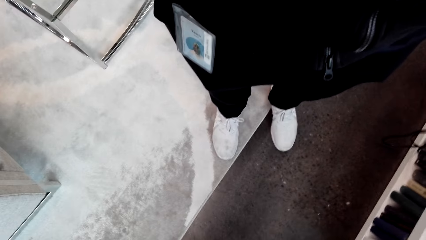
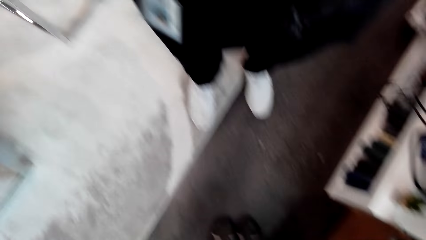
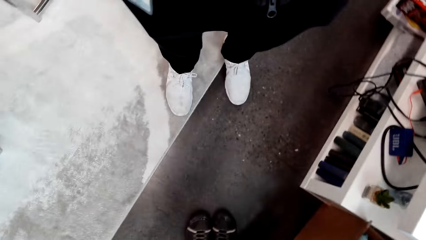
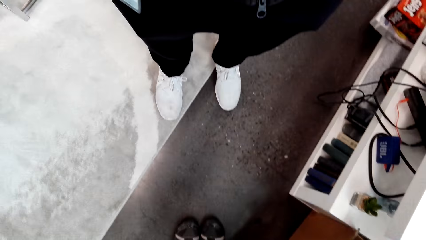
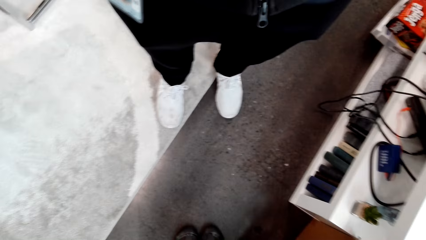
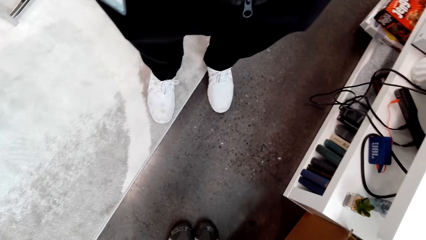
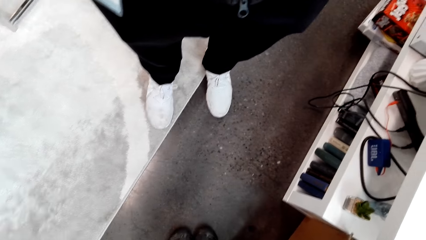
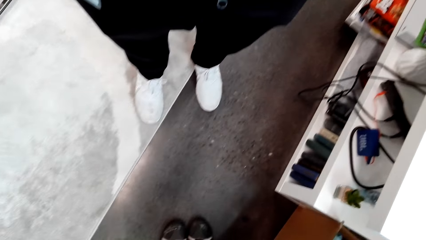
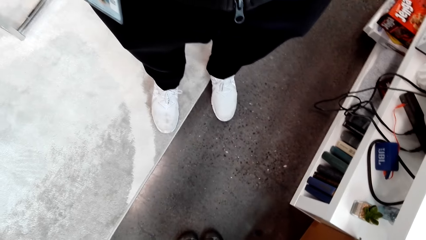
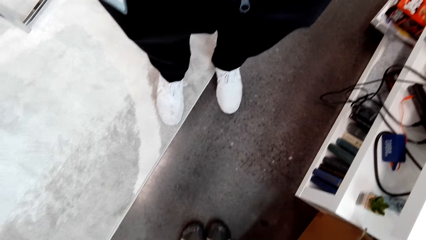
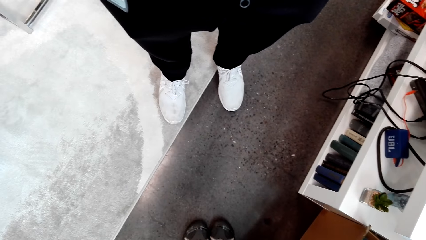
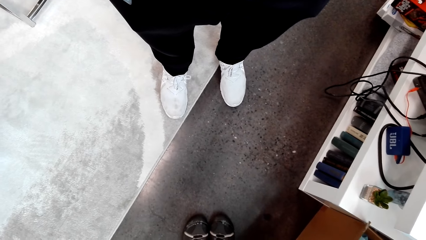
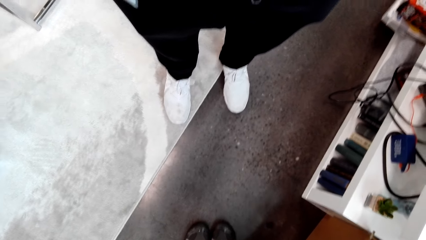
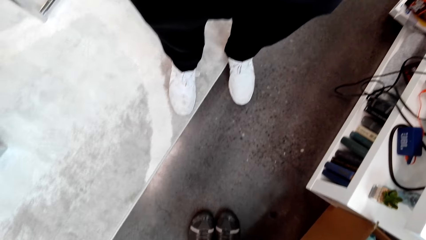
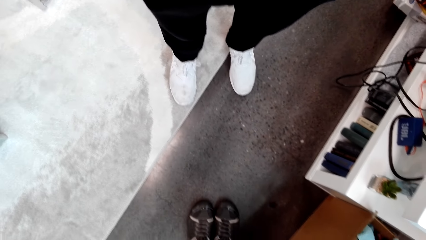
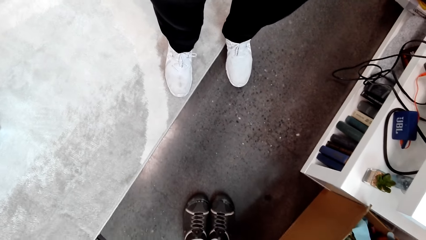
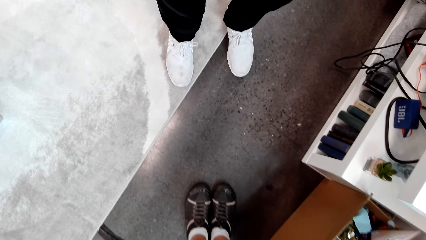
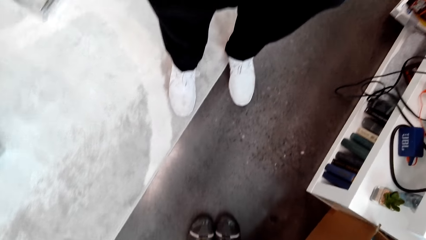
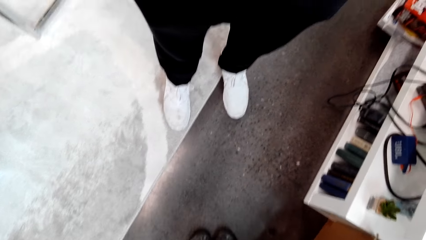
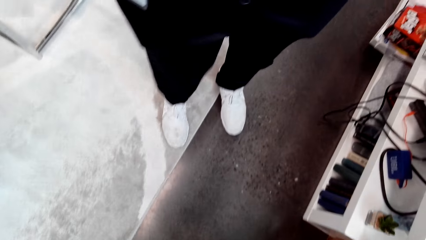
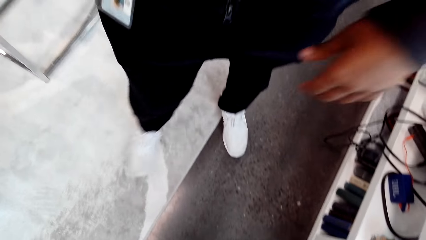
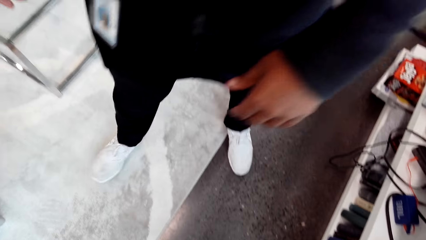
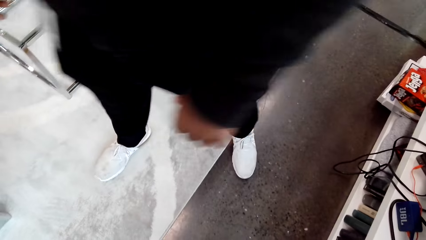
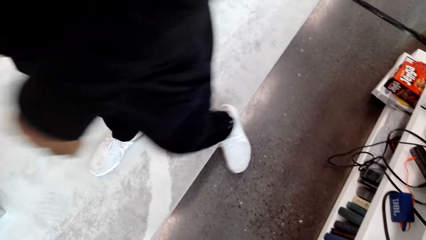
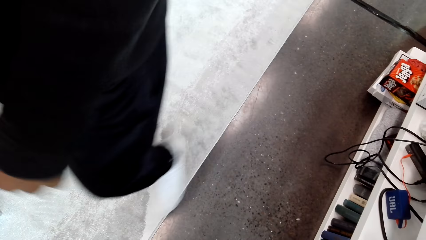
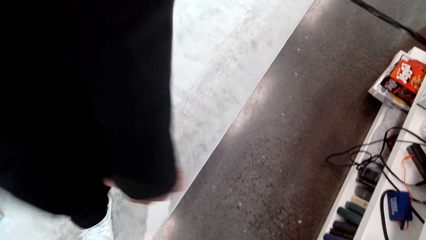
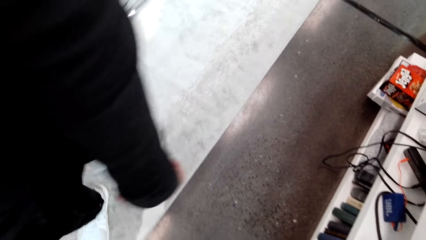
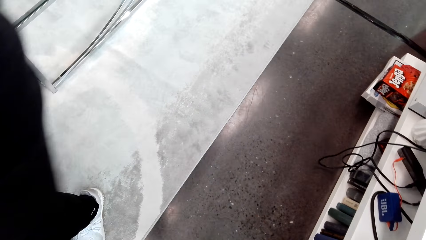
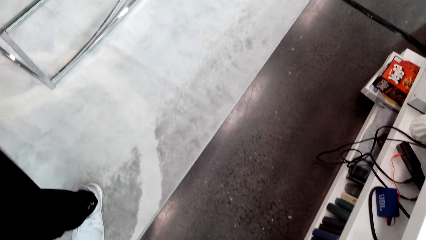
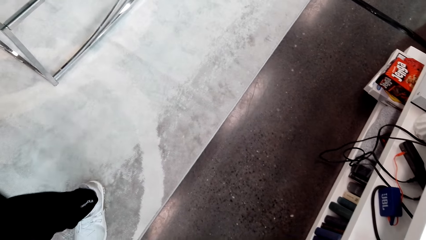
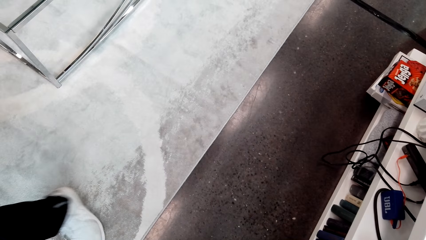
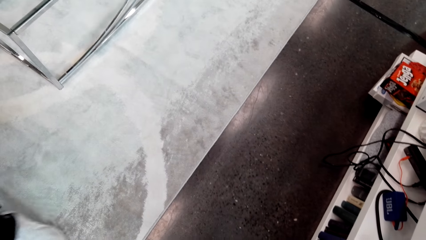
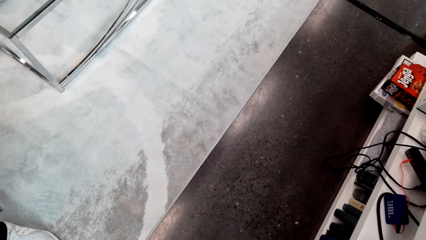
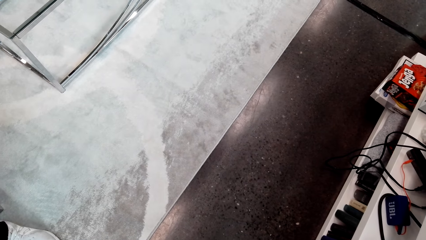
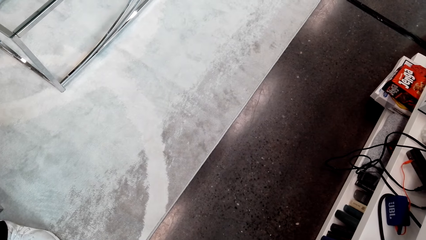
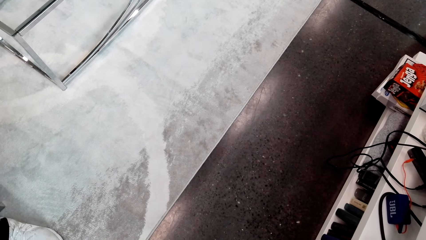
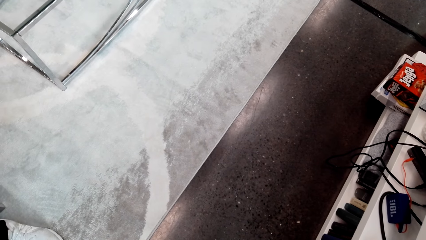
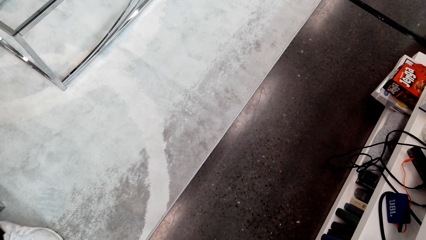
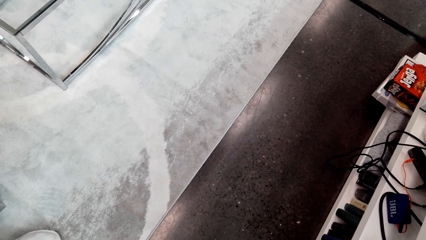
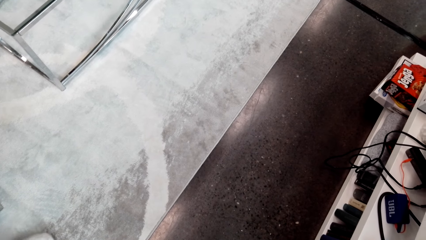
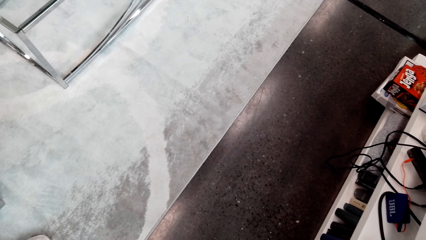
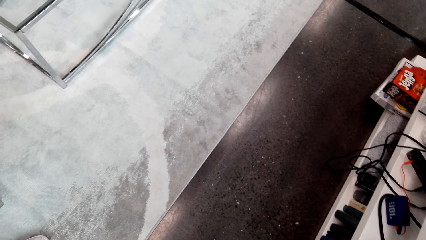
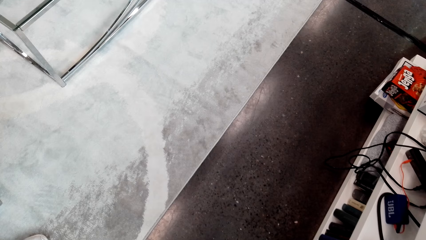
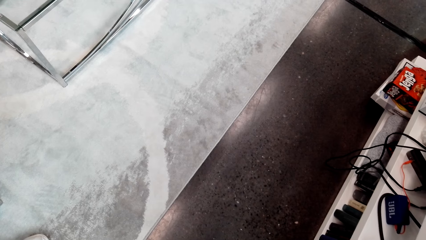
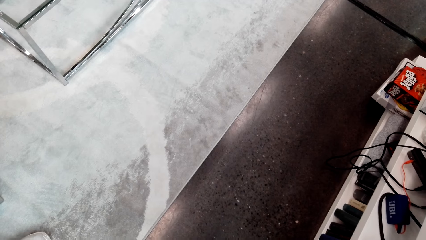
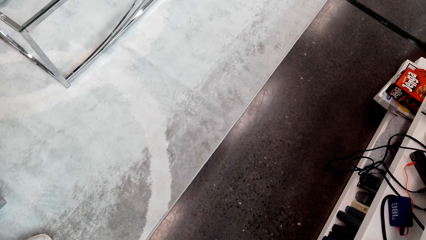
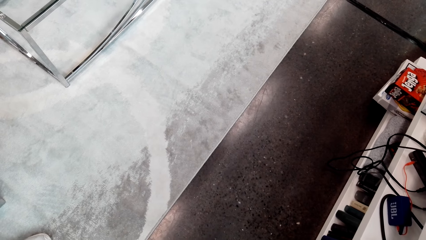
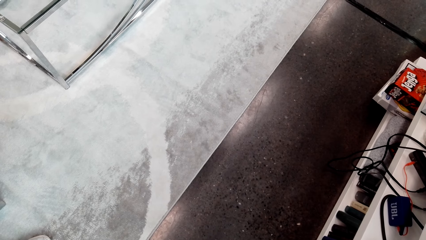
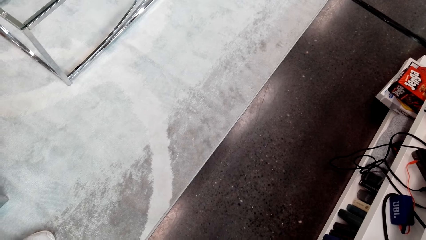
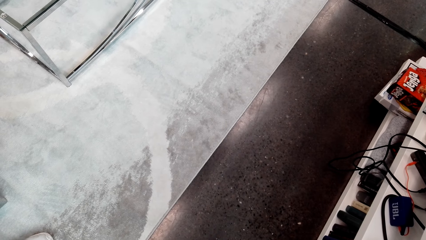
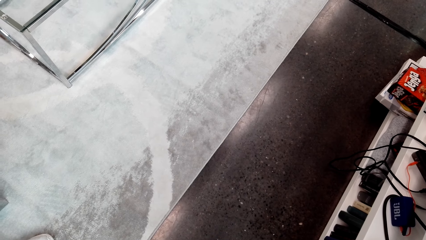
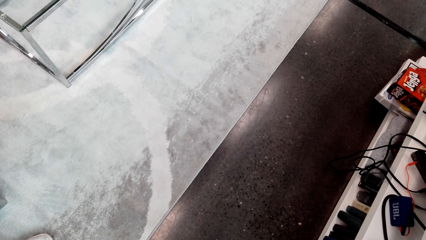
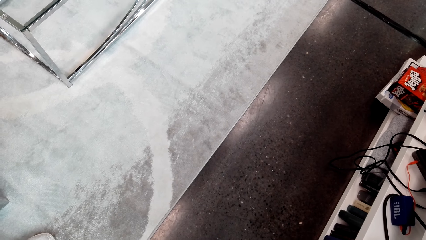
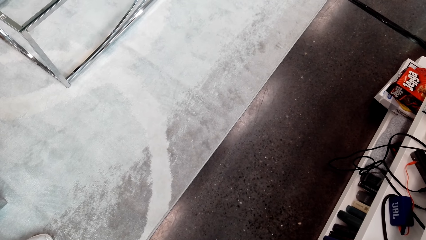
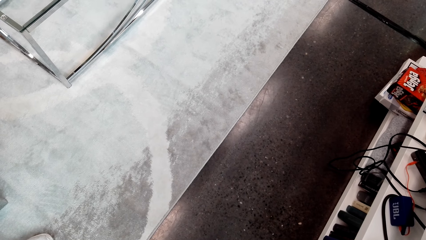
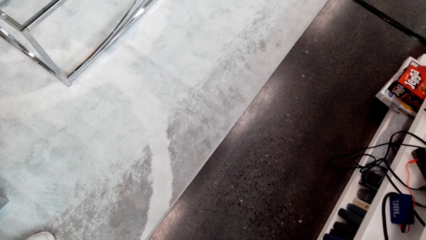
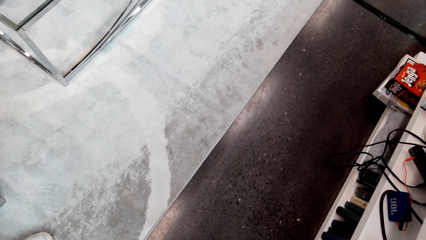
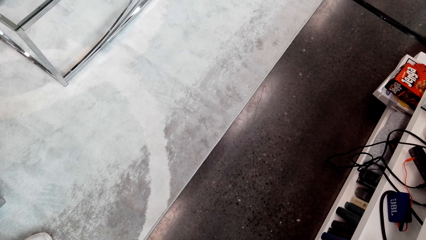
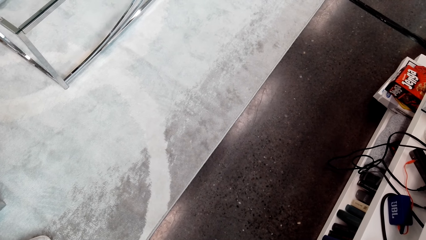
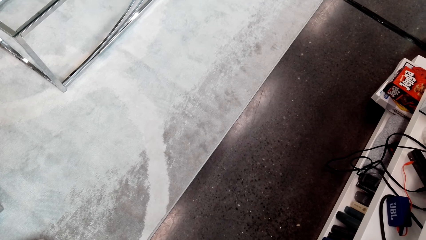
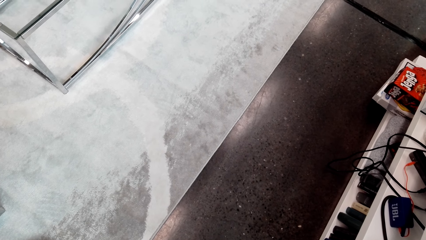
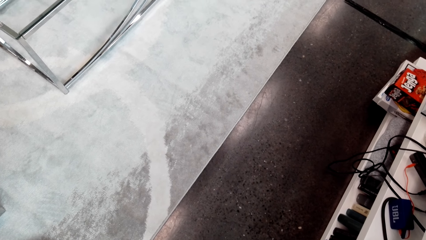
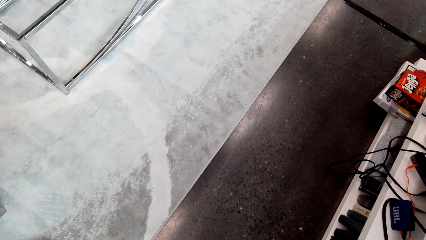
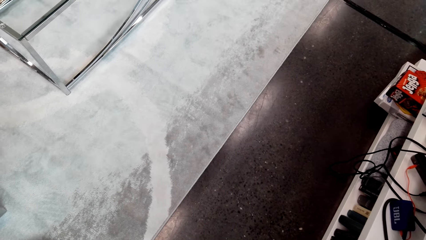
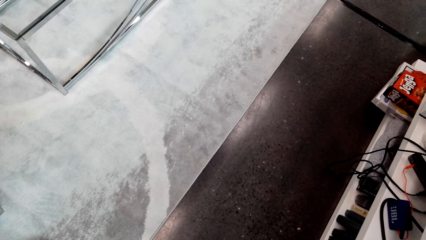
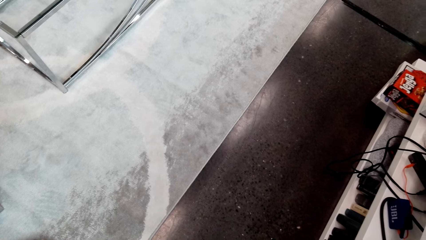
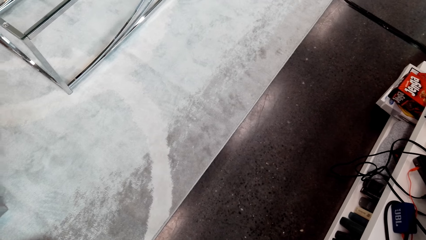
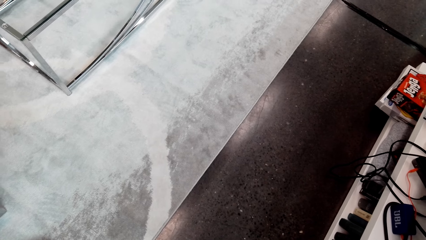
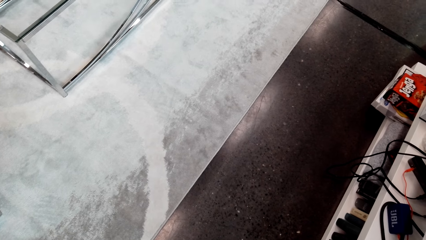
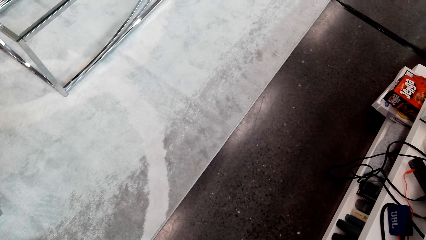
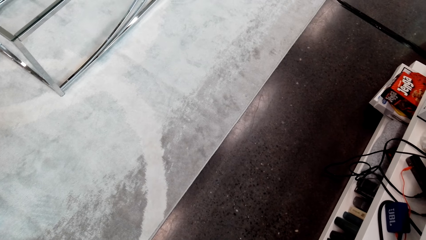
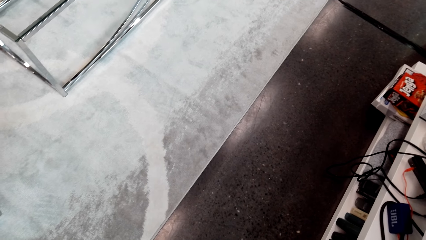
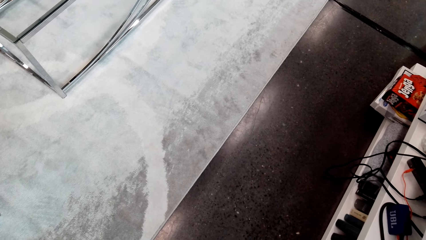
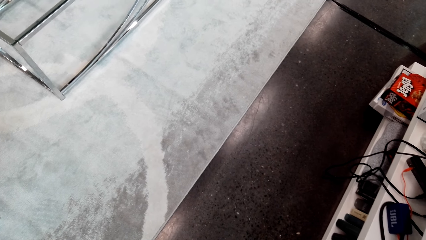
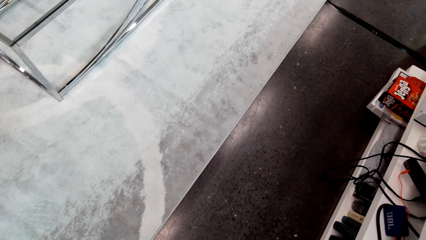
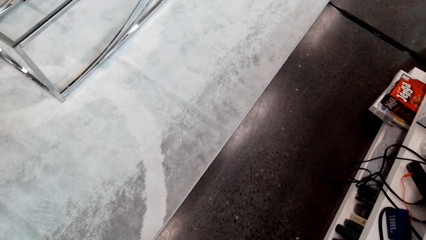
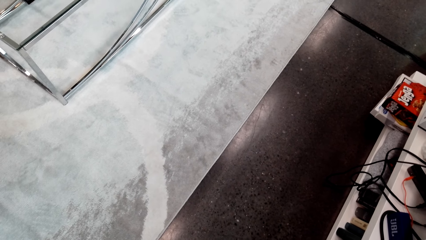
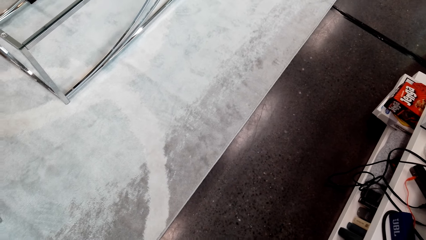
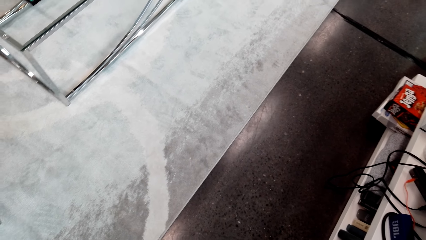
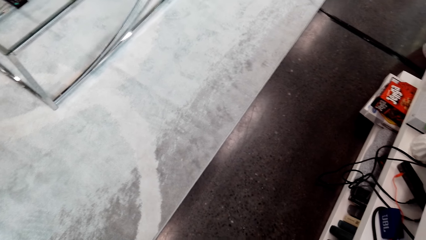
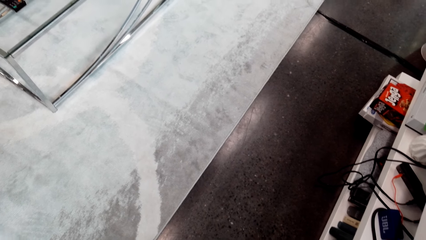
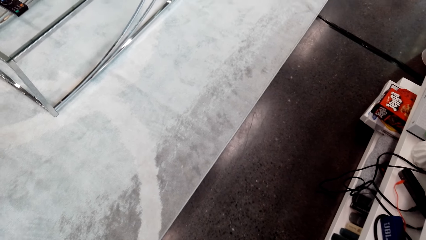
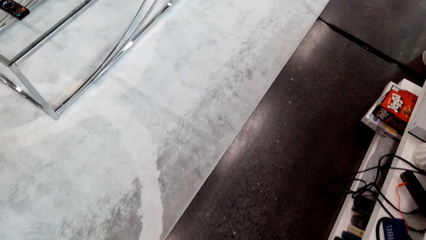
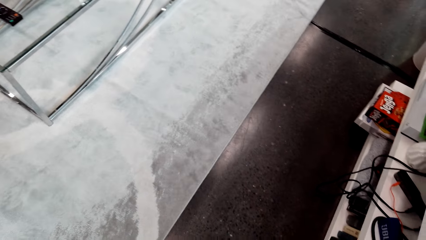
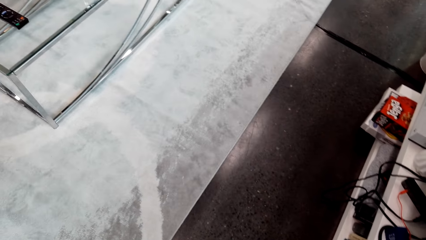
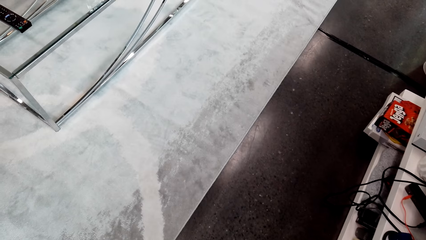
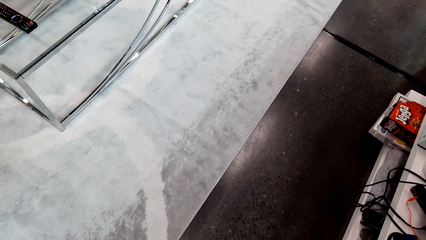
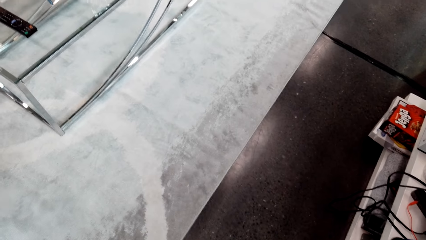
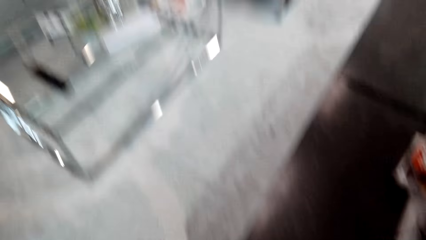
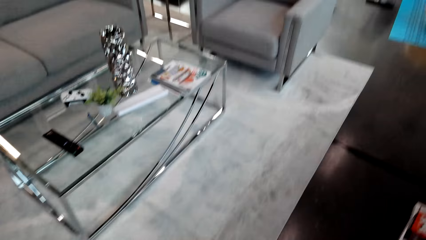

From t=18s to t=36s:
The camera wearer talks to a man. The man moves around.
